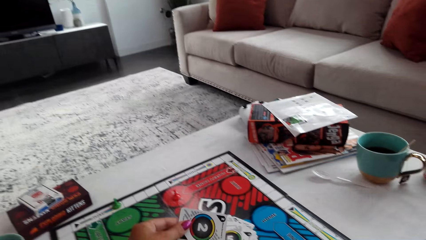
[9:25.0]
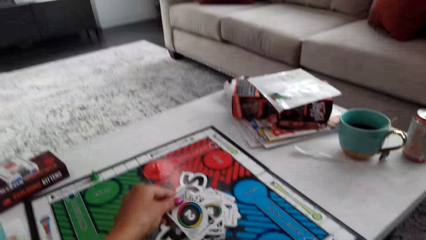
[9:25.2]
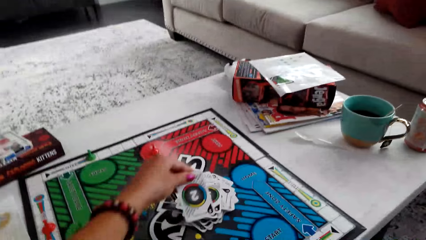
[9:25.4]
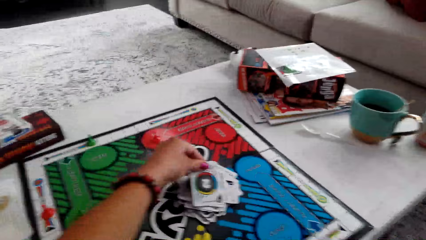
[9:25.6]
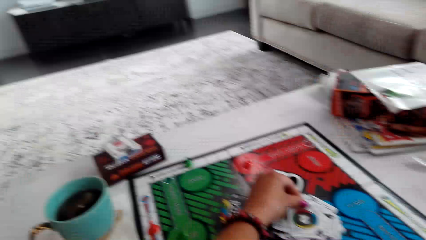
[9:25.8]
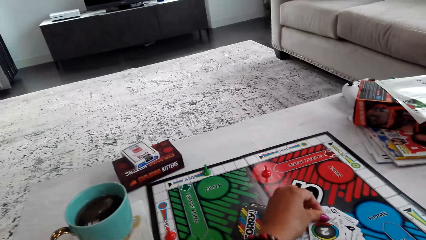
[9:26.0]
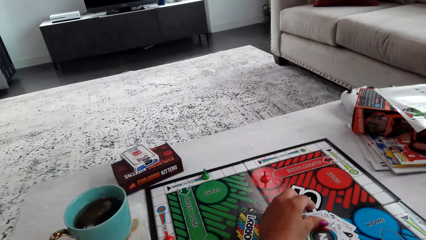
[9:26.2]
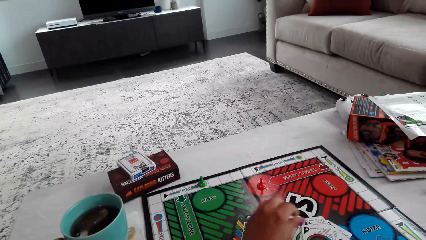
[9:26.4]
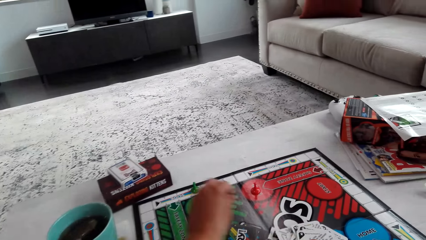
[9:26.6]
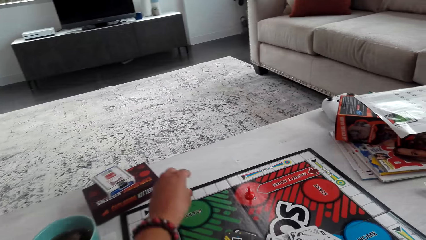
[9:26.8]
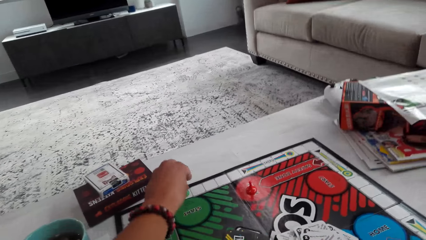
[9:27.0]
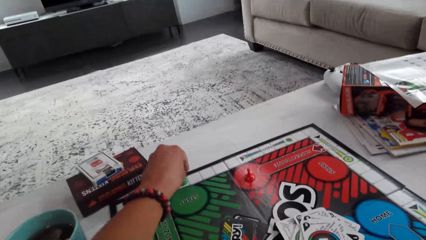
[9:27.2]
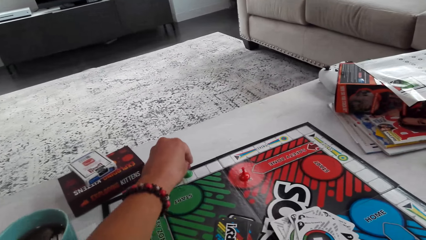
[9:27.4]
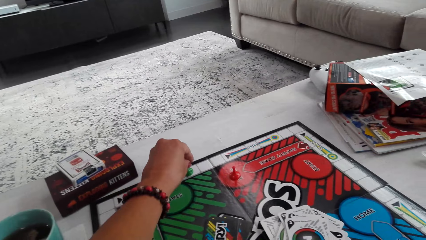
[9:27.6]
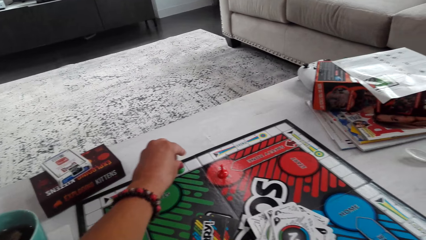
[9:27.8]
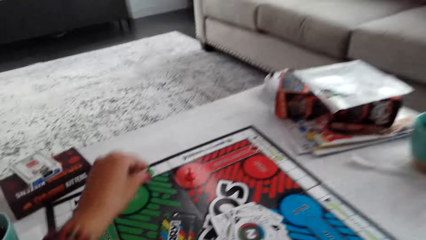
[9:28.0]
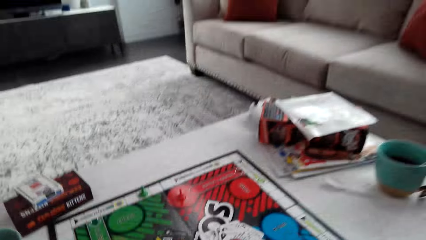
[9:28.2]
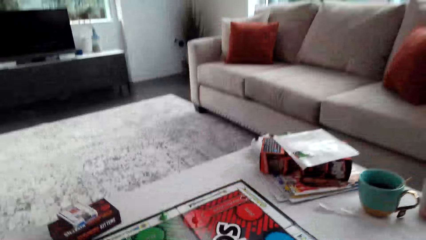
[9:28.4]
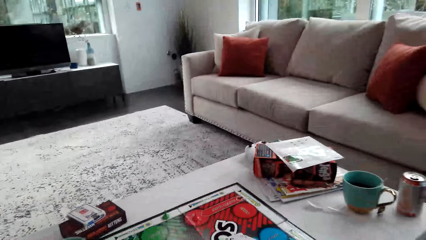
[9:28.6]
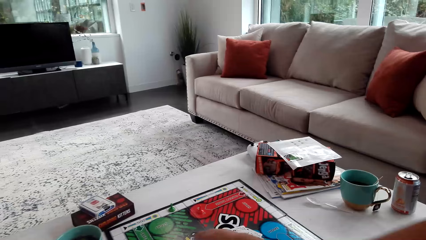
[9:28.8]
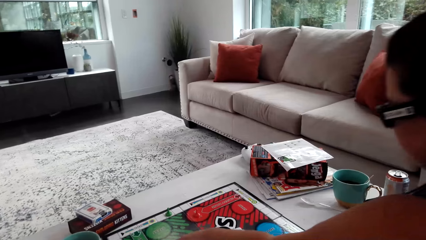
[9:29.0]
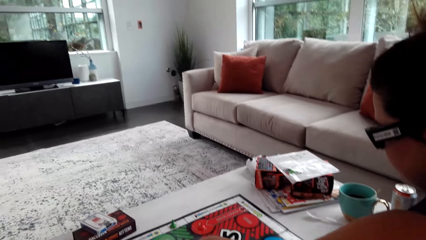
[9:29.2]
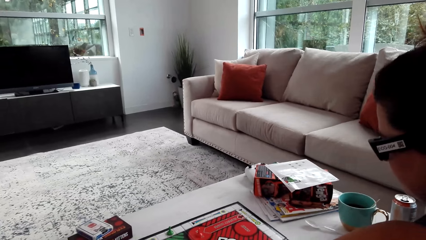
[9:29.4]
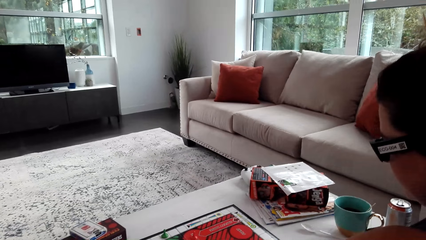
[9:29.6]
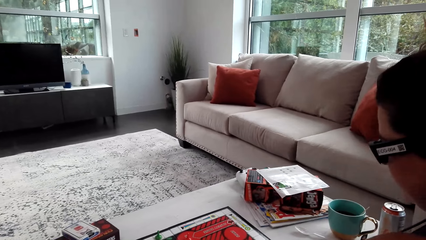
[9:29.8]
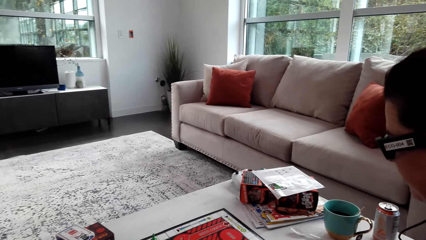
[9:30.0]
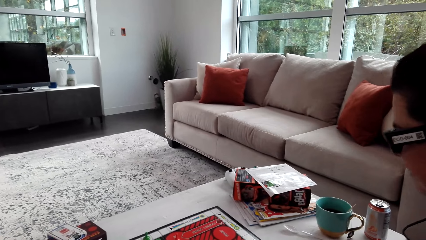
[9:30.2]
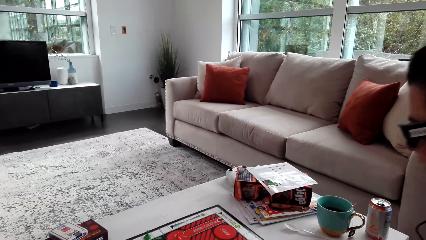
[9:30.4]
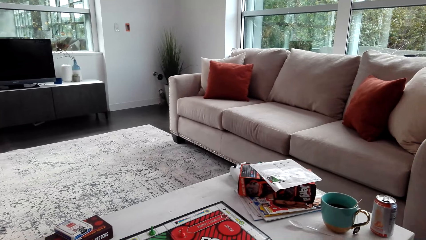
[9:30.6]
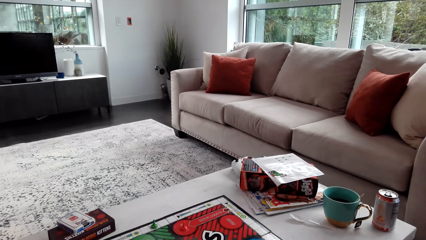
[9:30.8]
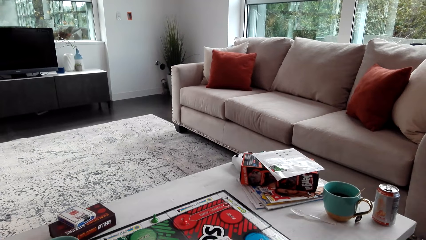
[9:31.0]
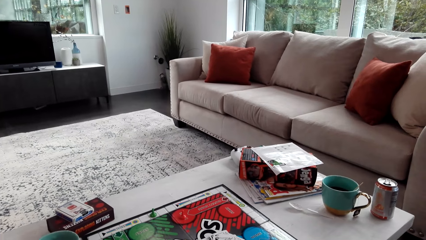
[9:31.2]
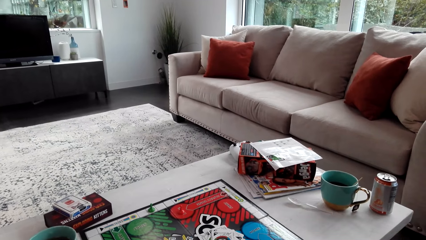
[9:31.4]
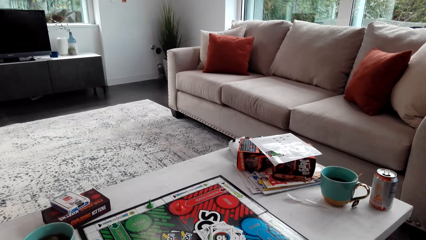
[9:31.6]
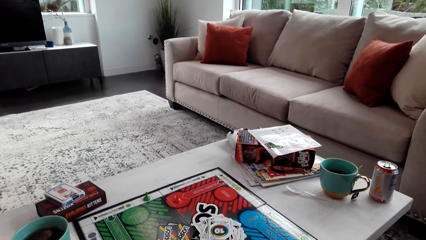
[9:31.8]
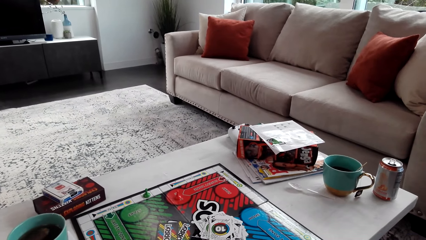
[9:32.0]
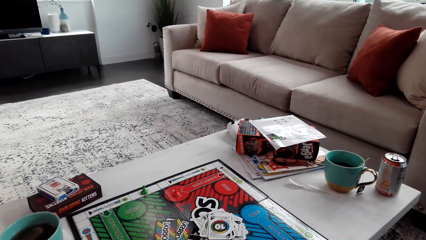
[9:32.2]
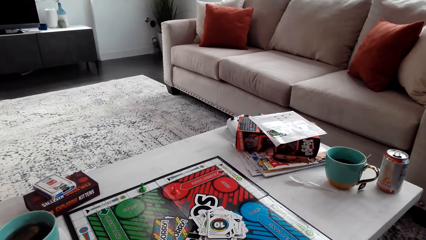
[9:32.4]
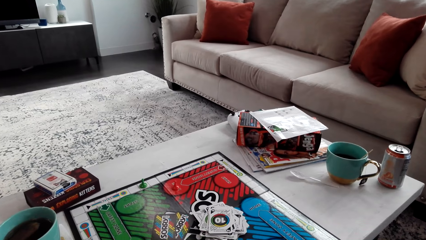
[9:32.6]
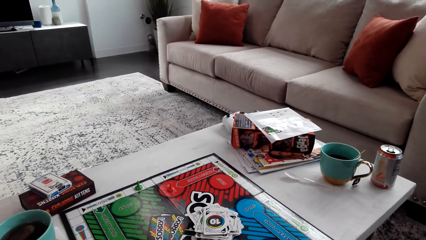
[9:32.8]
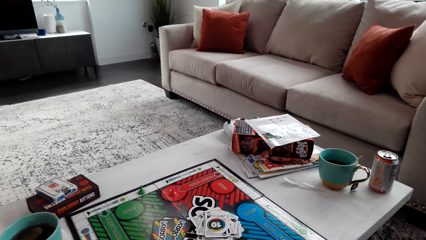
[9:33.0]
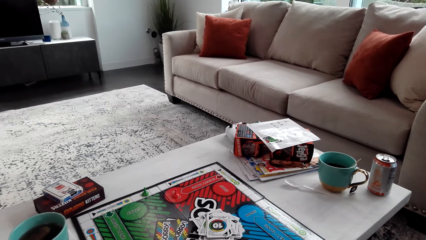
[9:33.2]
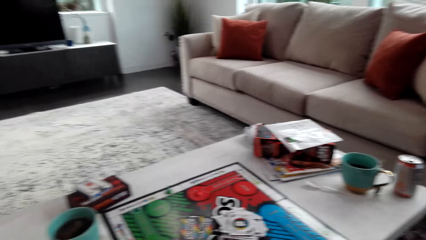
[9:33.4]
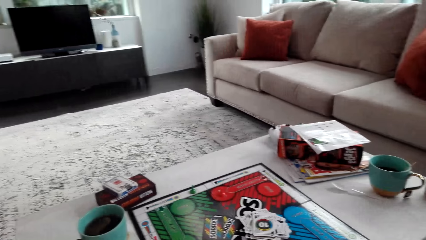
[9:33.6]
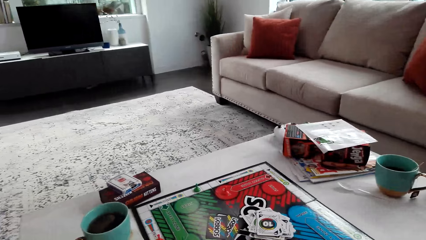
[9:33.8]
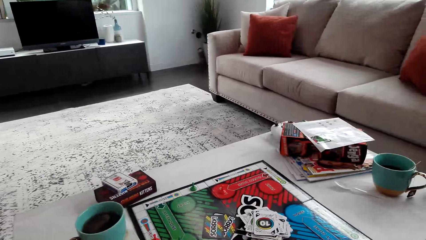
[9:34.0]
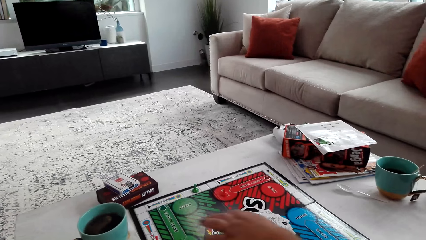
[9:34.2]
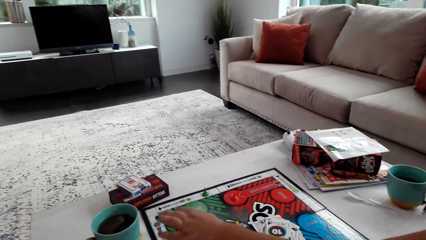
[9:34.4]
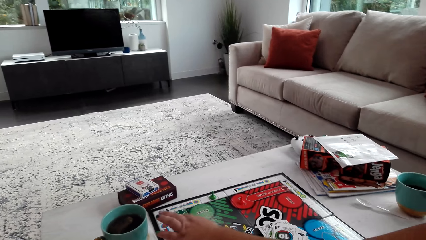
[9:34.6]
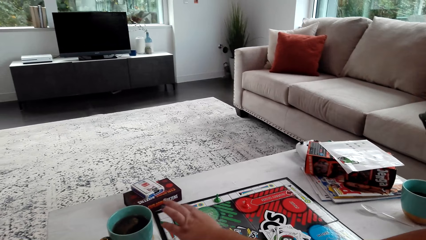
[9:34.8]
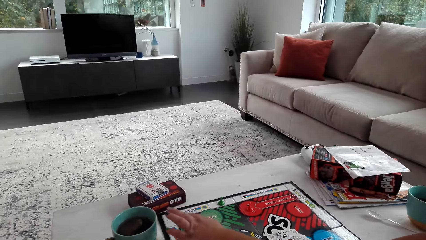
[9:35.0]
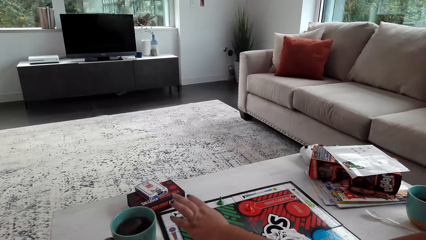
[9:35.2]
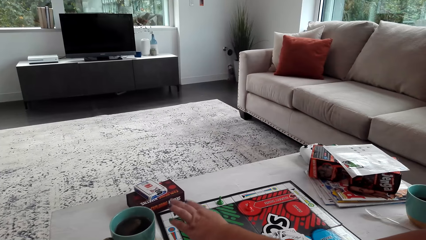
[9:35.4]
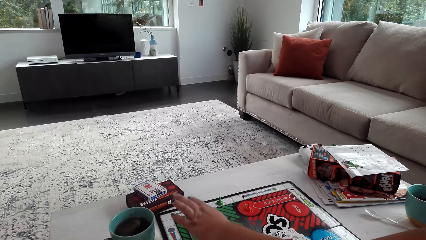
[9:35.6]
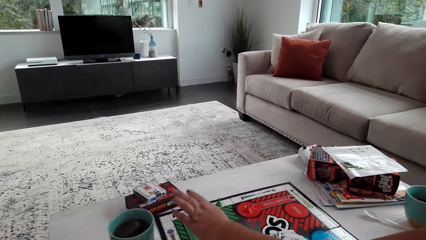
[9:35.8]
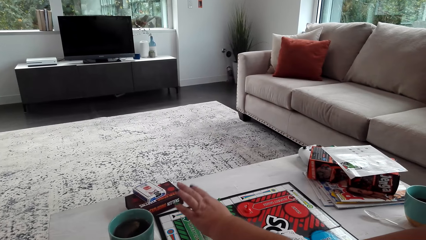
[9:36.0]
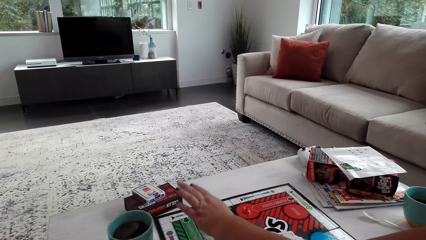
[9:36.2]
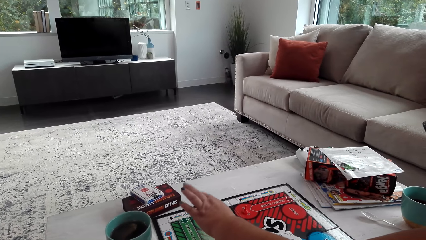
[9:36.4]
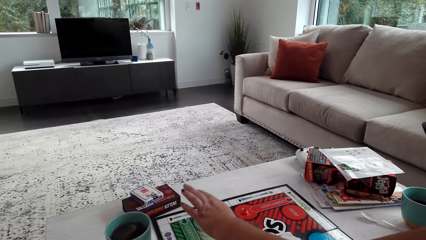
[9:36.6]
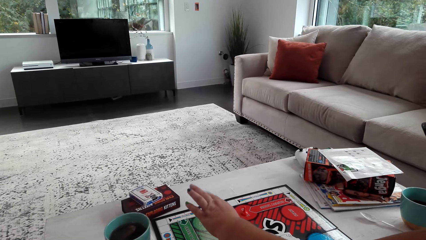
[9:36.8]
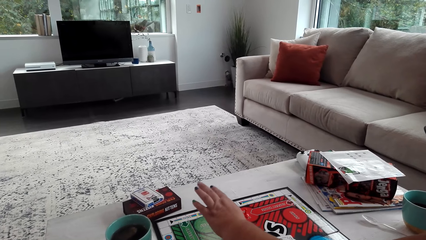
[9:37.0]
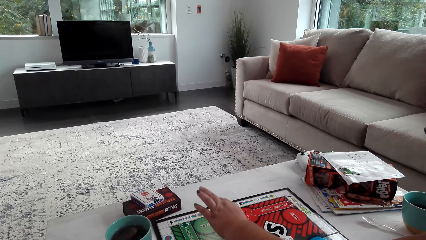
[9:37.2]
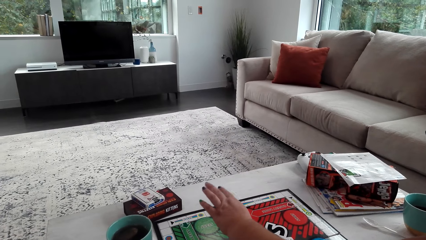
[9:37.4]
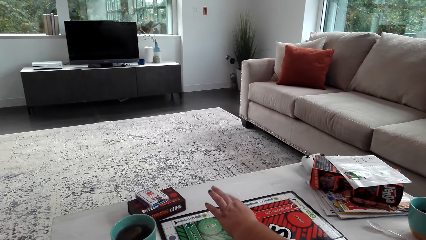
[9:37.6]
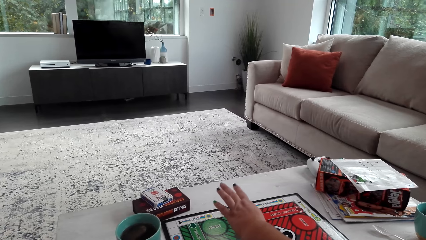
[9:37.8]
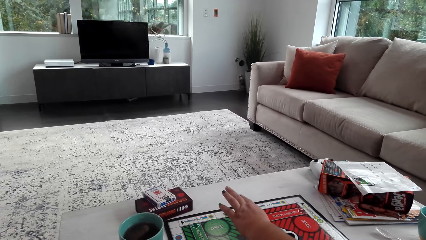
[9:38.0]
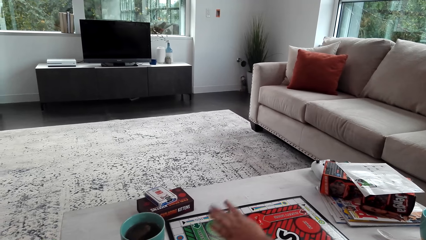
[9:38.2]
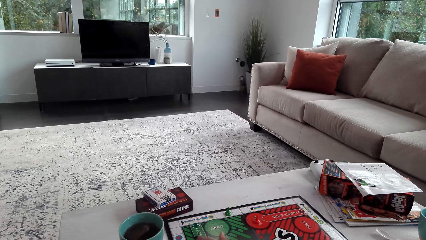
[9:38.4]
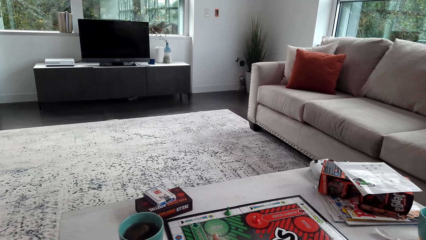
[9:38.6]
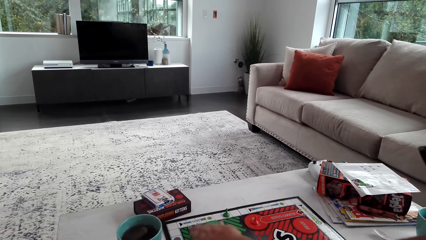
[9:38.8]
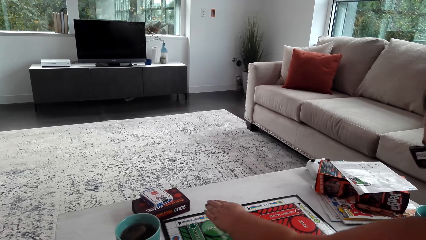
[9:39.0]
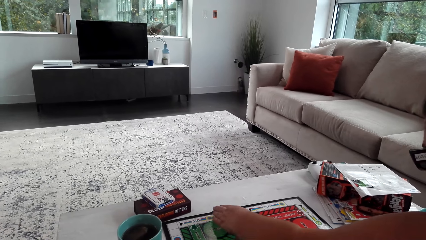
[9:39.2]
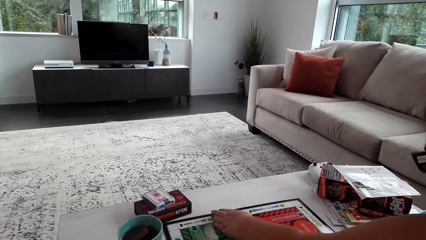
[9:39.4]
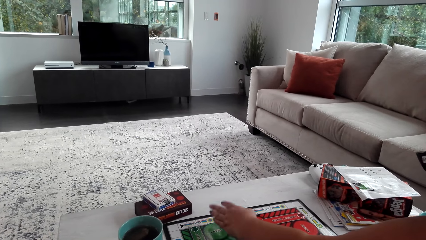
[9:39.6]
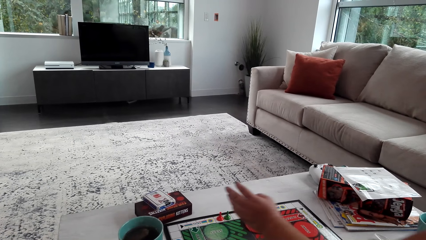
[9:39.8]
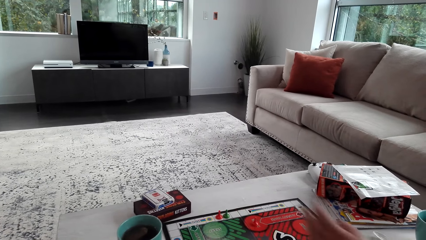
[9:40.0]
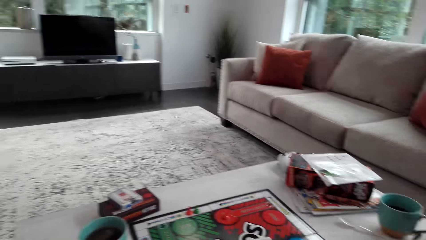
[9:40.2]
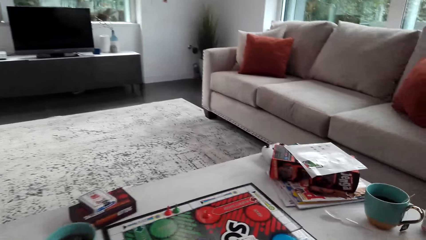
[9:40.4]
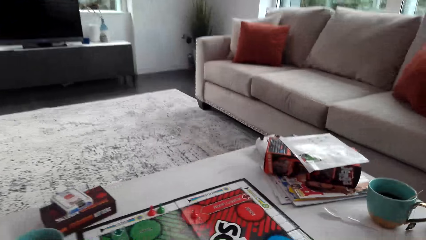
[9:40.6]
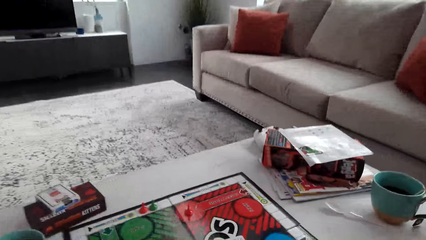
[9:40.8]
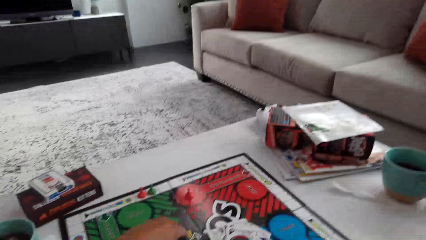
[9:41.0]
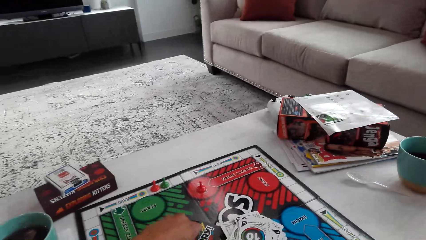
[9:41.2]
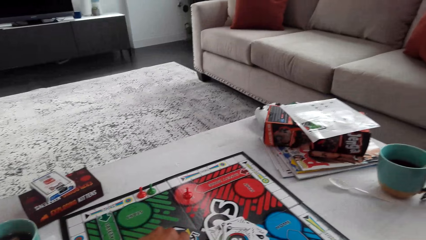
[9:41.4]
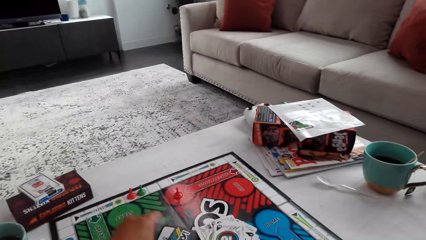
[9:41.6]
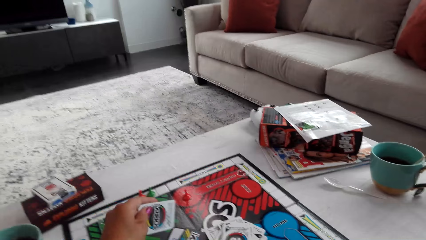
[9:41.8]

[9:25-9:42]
The camera wearer puts the card down. They play the board game with a woman and move the pawn. The woman counts the step with a finger and puts the pawn on the spot.
